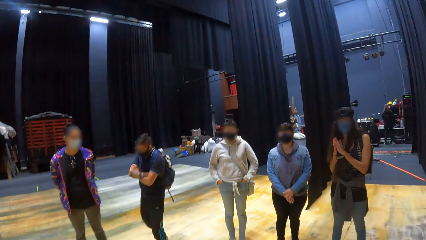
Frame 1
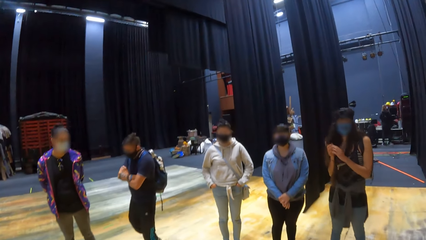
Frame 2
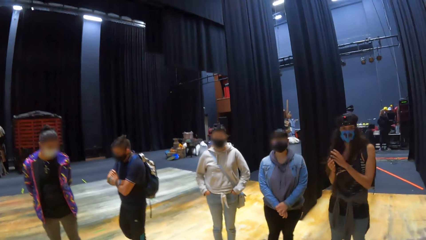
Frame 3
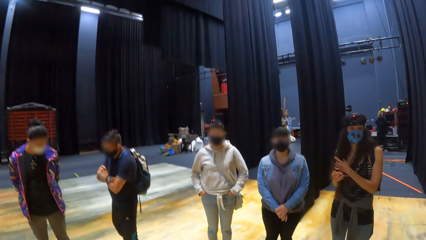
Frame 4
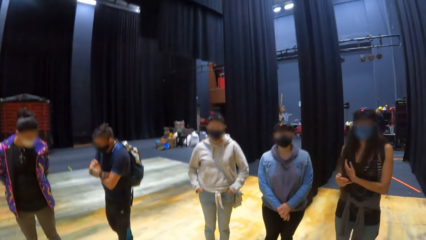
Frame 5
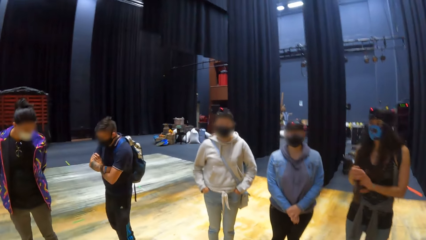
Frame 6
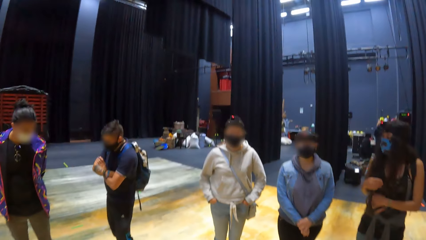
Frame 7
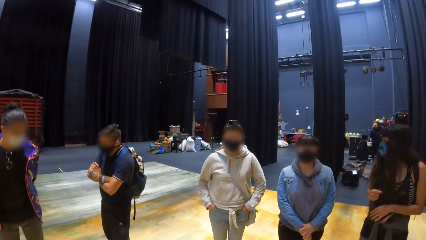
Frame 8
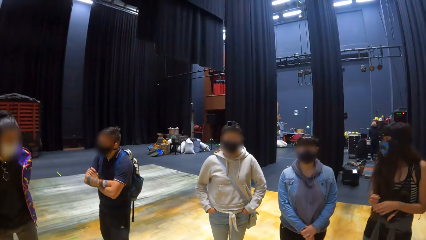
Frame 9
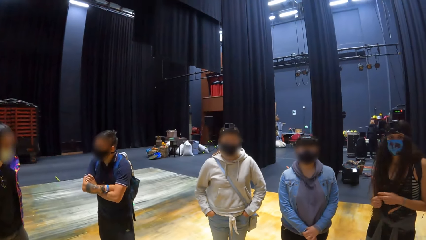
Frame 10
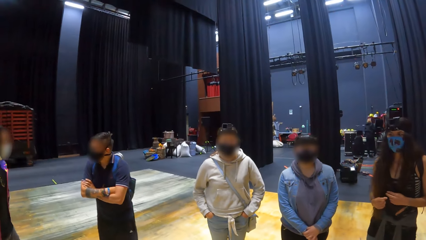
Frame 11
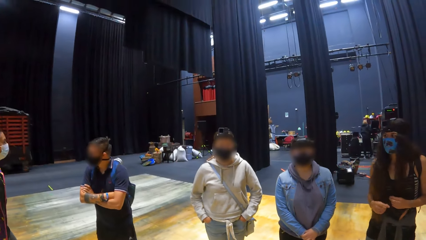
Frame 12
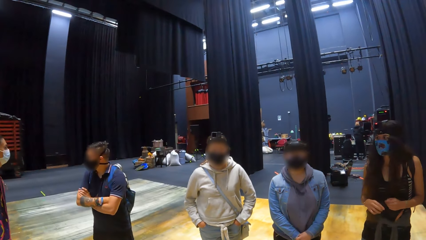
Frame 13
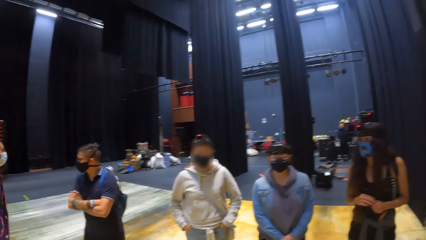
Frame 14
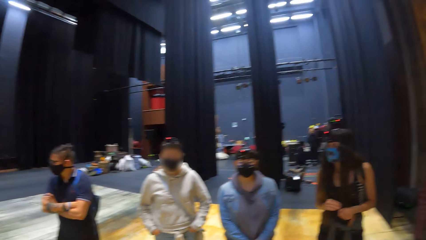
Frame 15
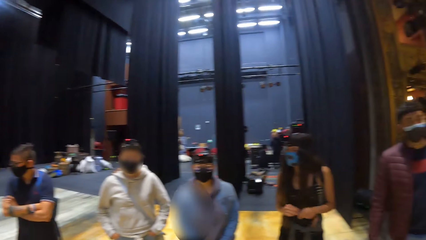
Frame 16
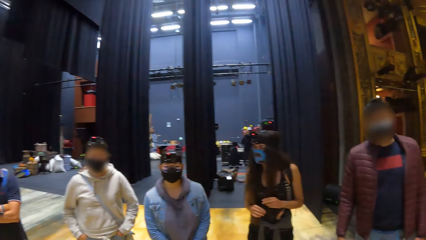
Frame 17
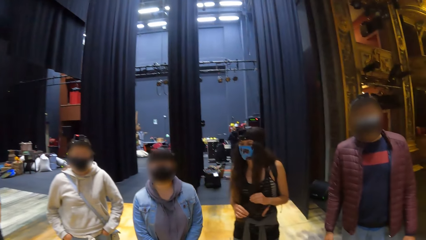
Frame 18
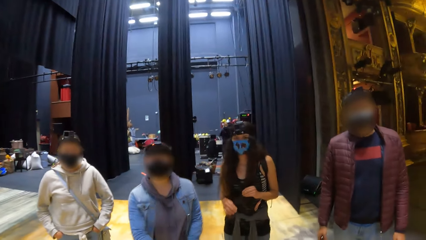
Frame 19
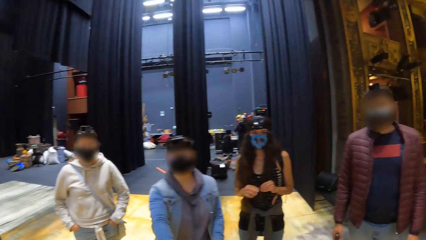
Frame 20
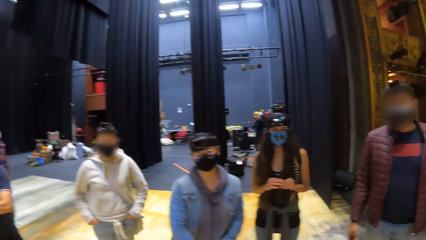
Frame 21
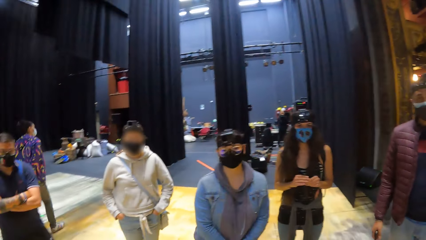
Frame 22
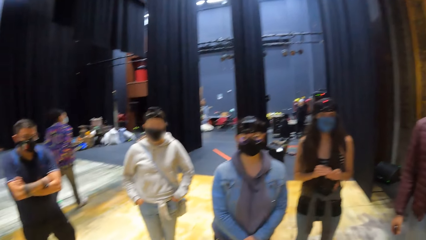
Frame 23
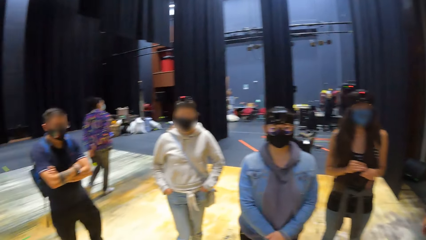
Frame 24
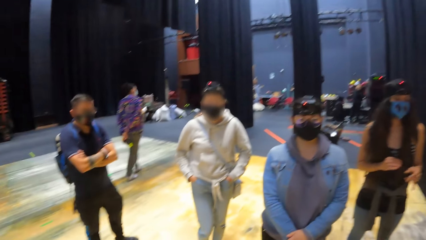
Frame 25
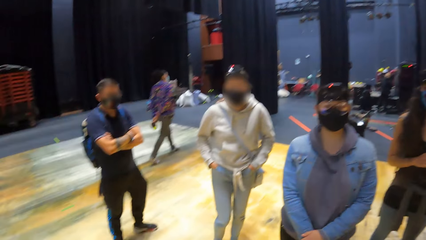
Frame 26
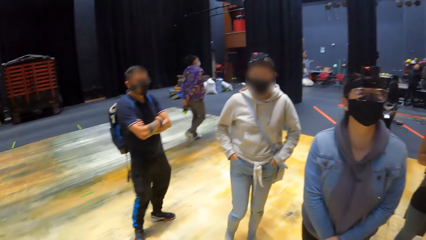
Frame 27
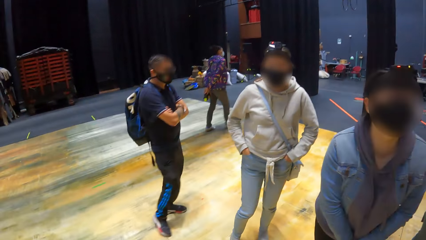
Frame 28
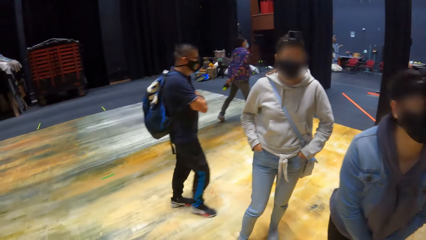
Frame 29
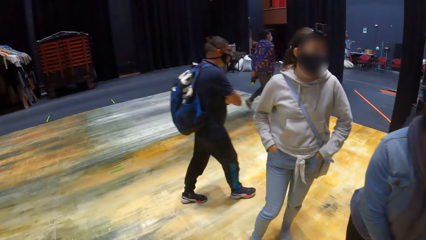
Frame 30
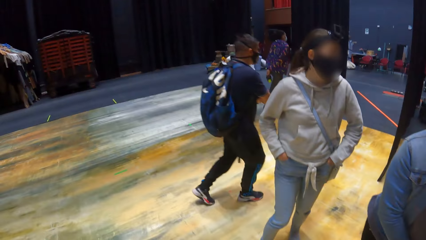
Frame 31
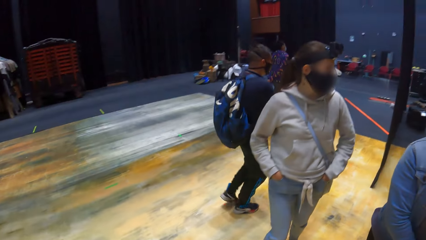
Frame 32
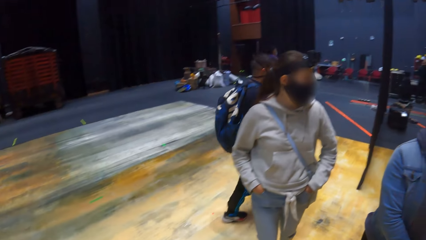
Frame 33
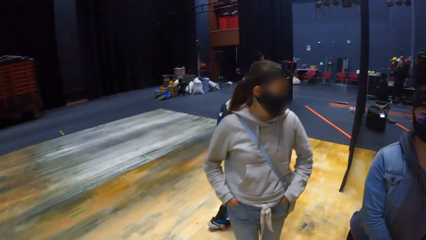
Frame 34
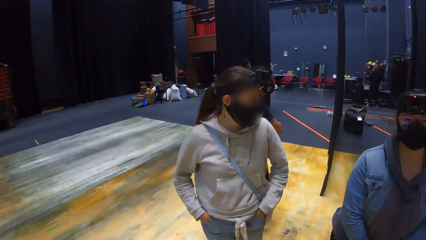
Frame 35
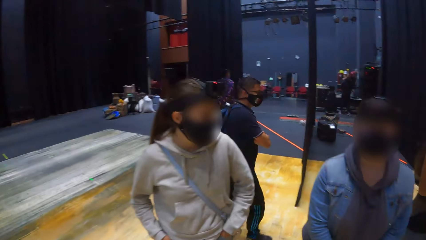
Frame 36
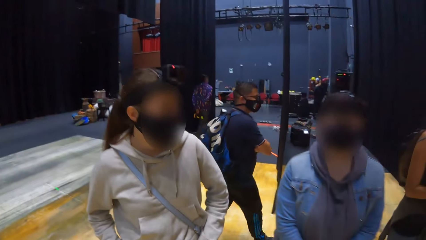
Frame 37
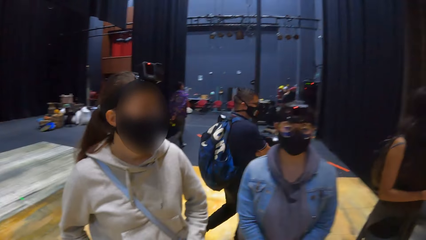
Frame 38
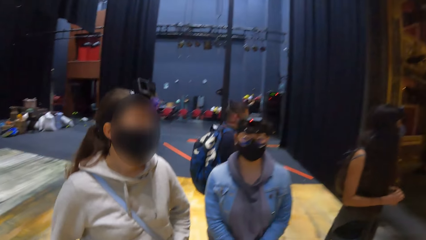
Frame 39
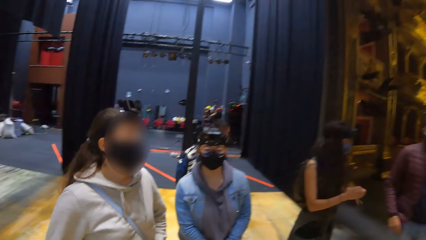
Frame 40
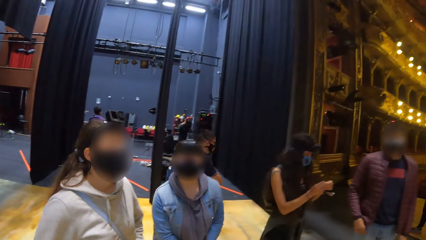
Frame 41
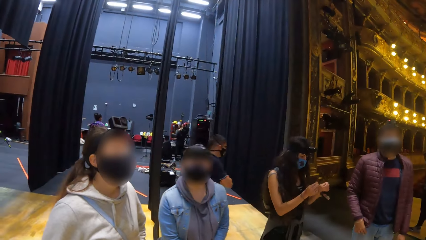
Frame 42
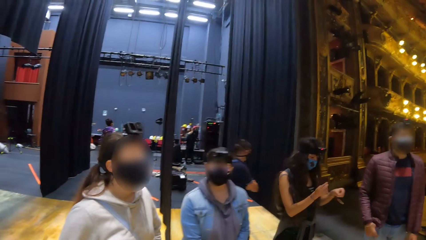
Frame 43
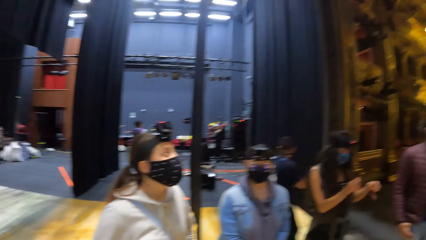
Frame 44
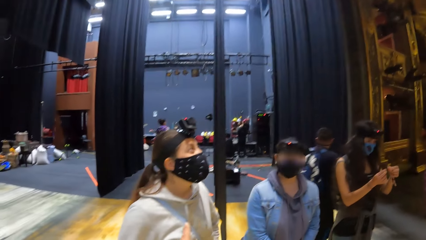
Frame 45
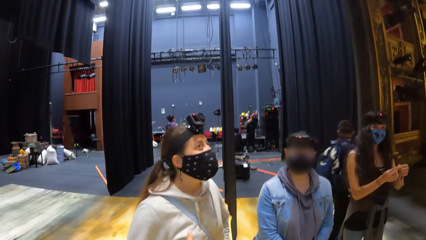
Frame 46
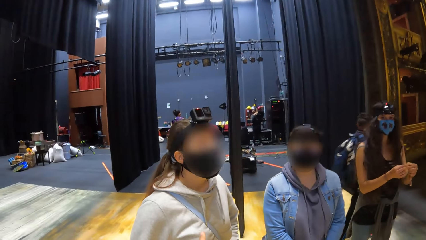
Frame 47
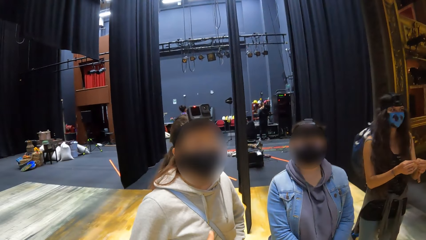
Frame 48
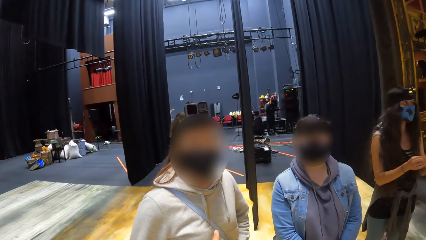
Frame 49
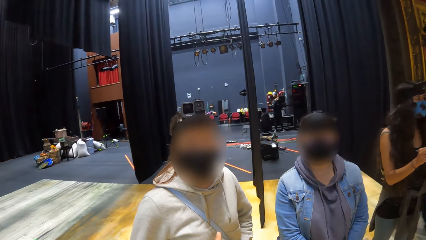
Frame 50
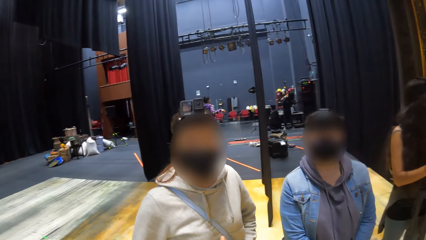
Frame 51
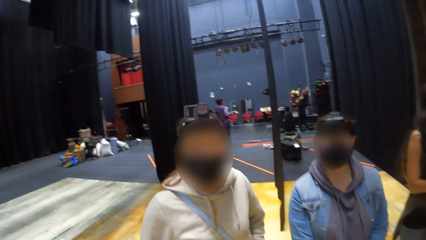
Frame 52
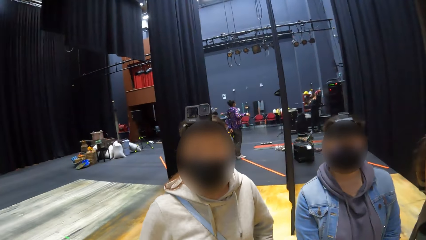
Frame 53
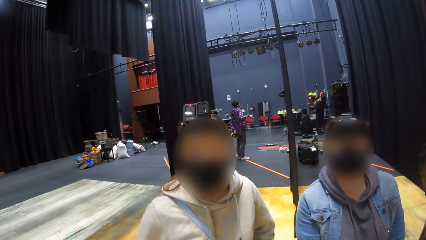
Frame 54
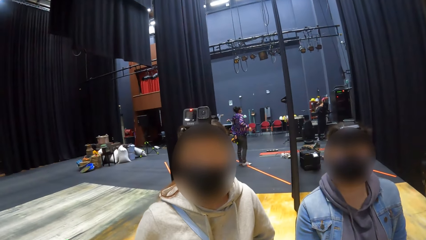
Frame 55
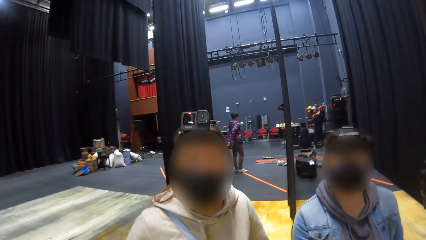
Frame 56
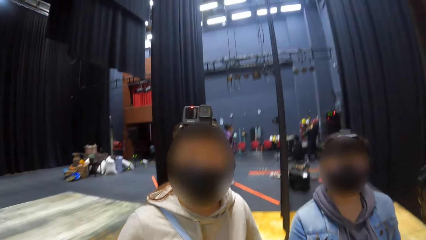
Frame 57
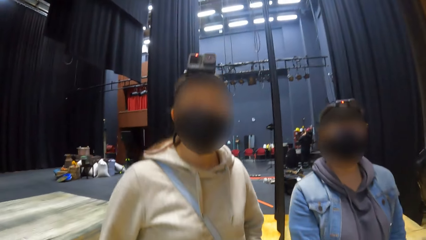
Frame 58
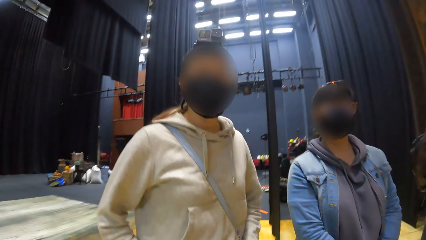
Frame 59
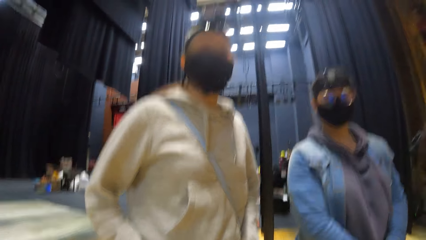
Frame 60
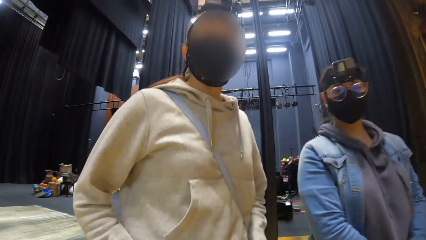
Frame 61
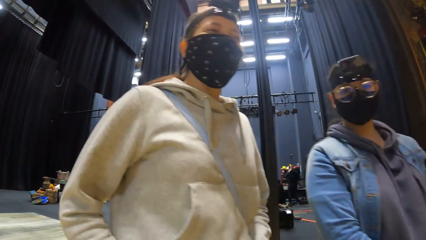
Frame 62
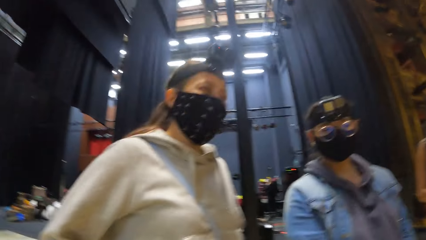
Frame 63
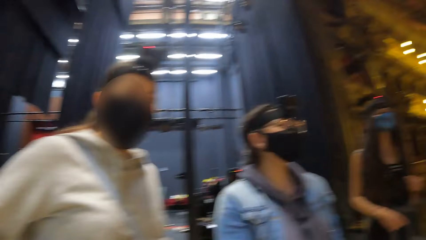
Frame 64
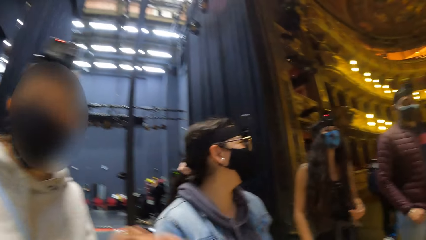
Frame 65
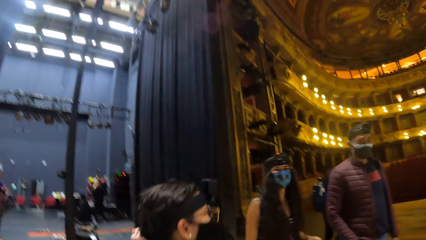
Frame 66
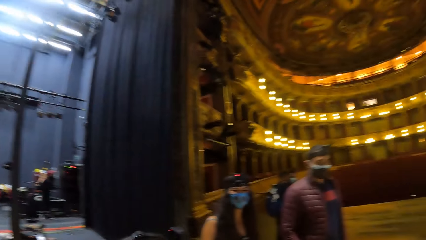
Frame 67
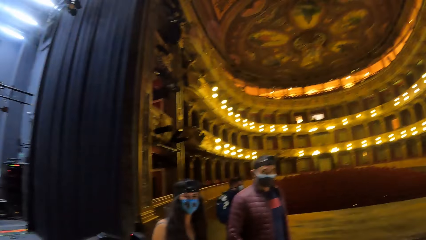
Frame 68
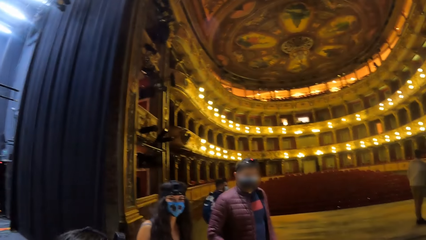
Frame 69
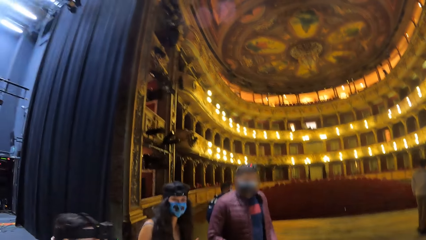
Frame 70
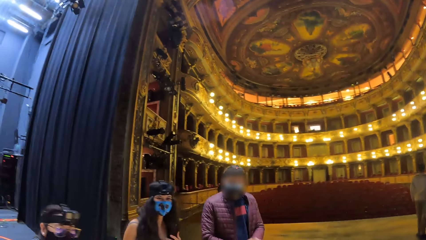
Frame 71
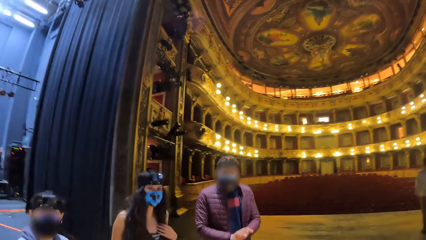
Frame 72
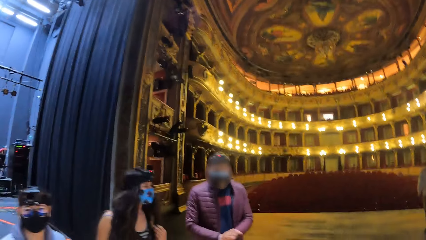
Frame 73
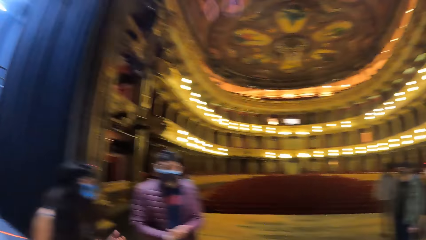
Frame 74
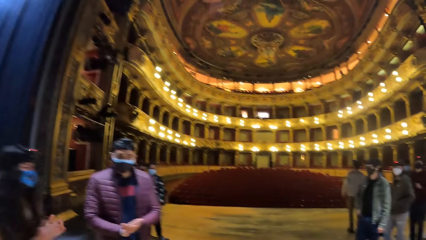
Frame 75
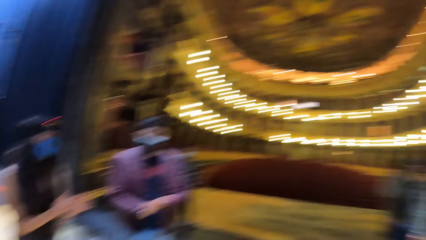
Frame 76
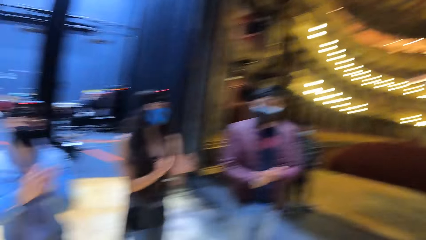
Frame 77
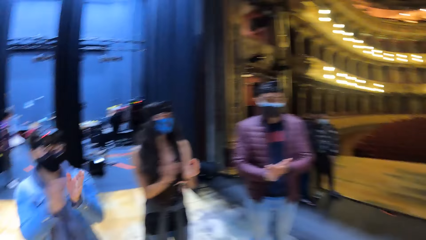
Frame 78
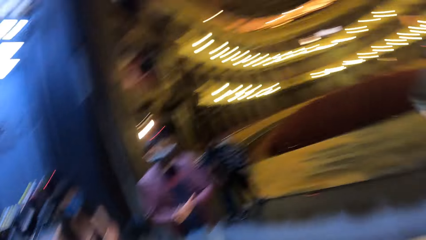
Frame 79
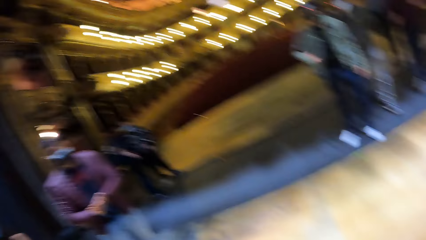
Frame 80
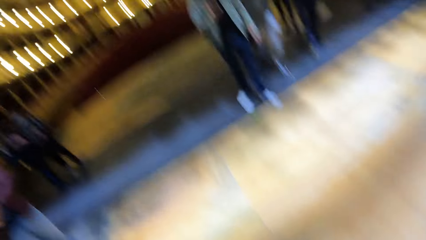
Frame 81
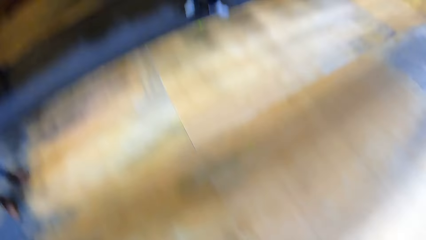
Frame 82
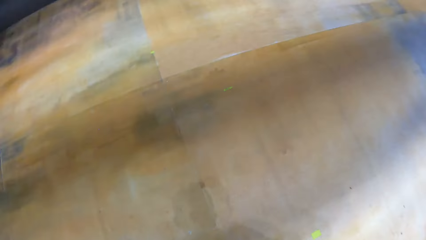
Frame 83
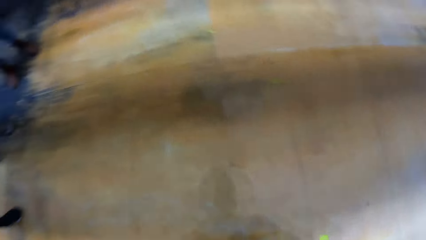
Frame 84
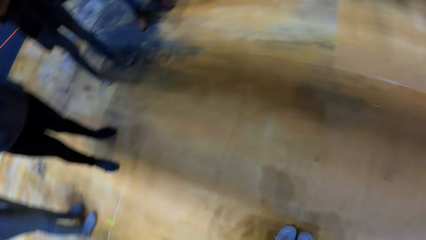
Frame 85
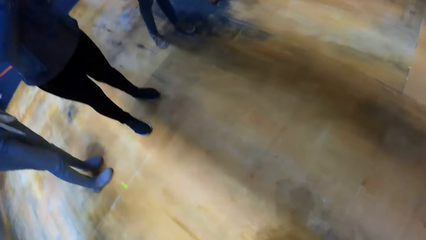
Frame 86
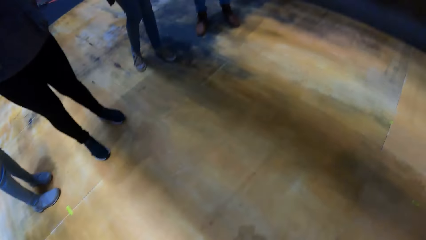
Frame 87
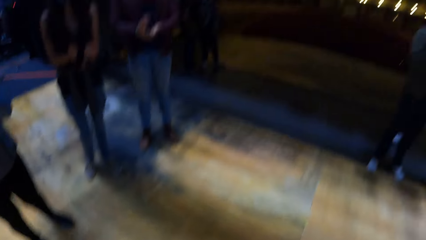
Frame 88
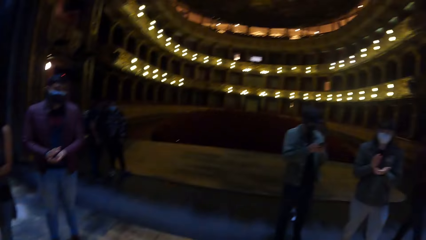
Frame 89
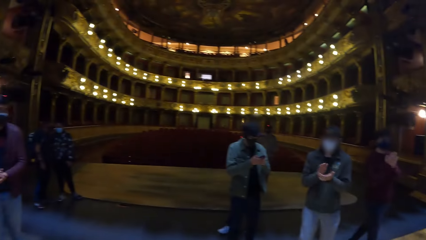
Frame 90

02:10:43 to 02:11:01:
The camera wearer converses with a woman and another woman. They walk to a woman, interact with the woman, squat down, get up and move around. The first woman, another woman and a man clap their hands.
